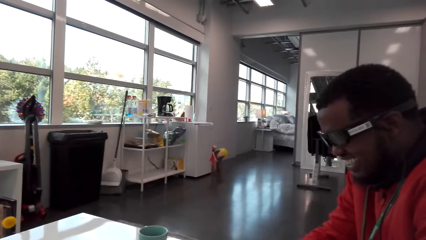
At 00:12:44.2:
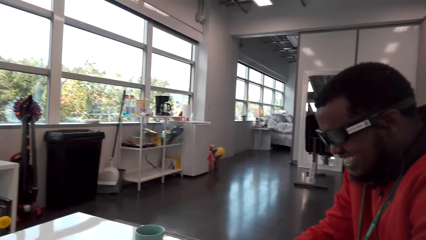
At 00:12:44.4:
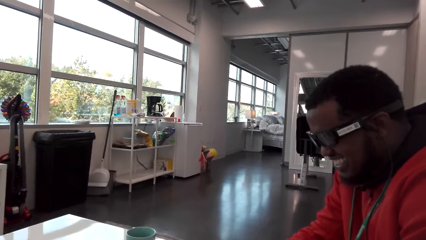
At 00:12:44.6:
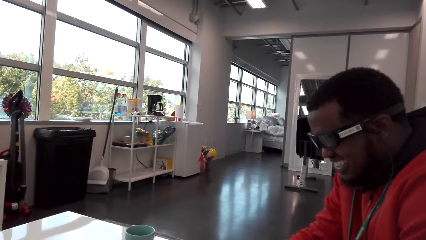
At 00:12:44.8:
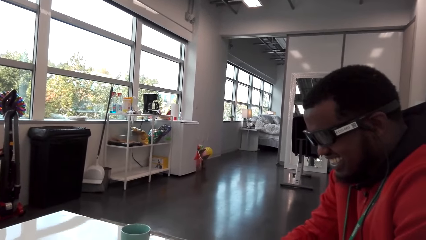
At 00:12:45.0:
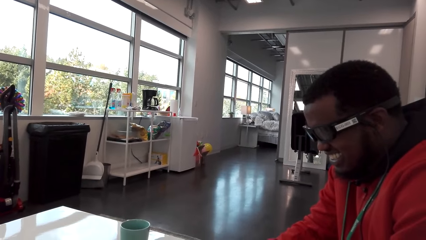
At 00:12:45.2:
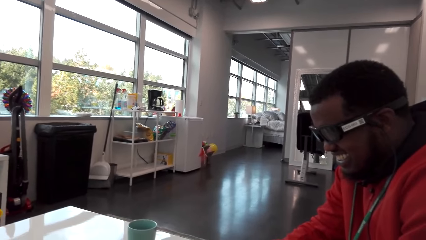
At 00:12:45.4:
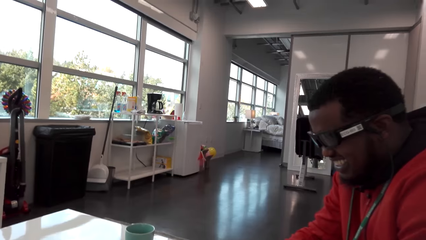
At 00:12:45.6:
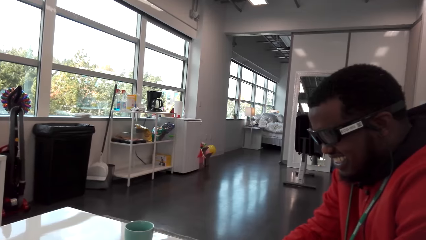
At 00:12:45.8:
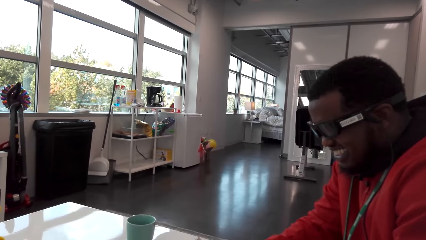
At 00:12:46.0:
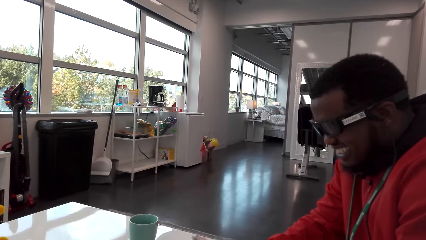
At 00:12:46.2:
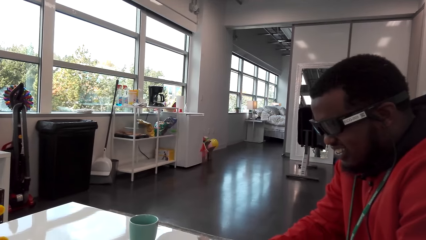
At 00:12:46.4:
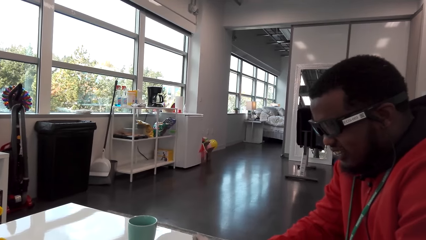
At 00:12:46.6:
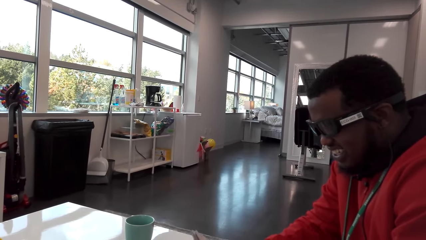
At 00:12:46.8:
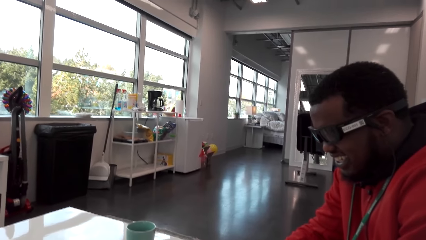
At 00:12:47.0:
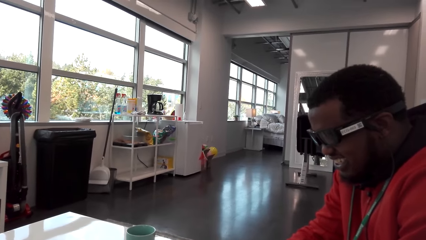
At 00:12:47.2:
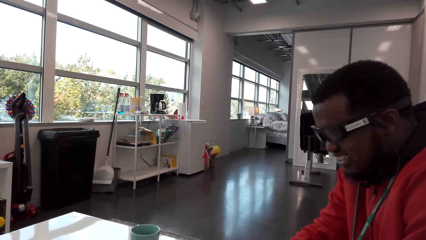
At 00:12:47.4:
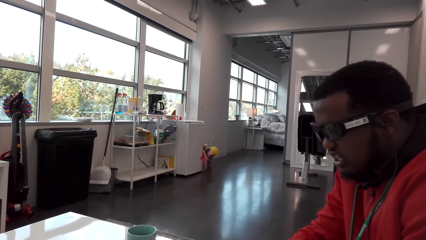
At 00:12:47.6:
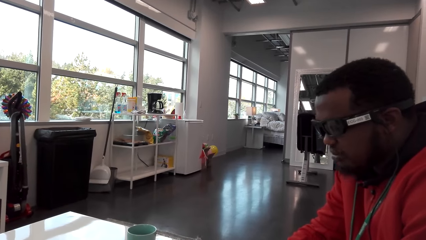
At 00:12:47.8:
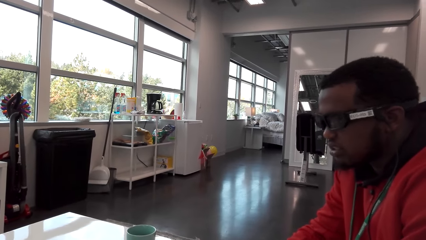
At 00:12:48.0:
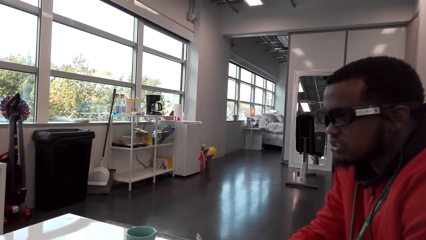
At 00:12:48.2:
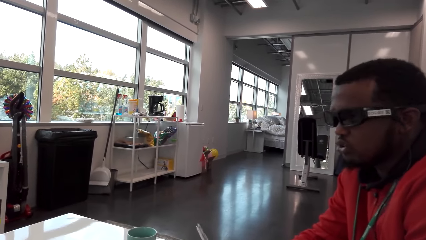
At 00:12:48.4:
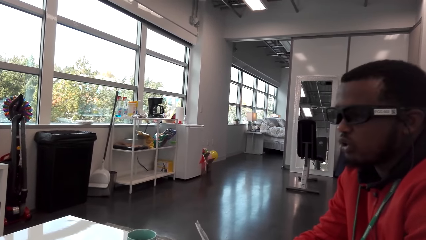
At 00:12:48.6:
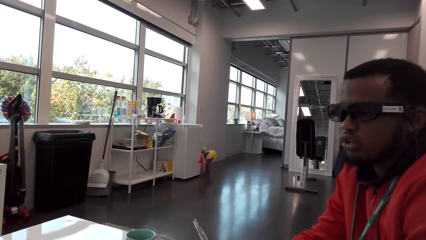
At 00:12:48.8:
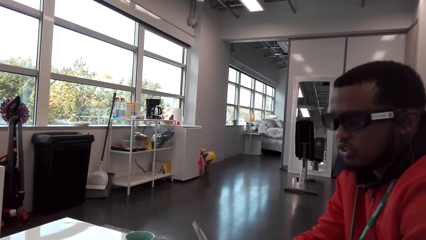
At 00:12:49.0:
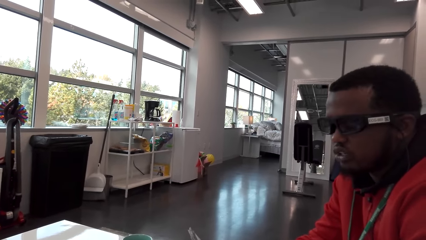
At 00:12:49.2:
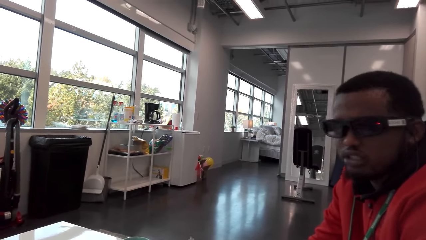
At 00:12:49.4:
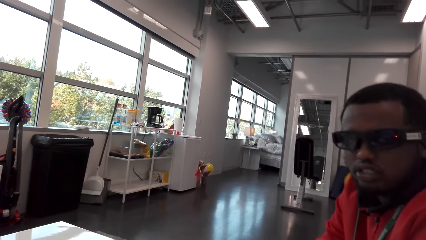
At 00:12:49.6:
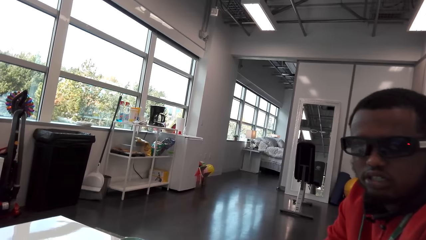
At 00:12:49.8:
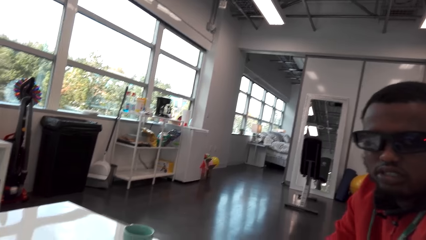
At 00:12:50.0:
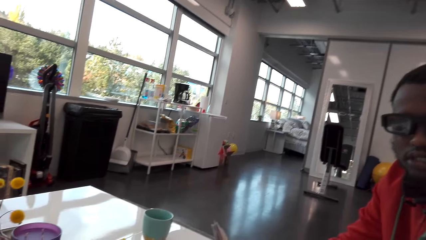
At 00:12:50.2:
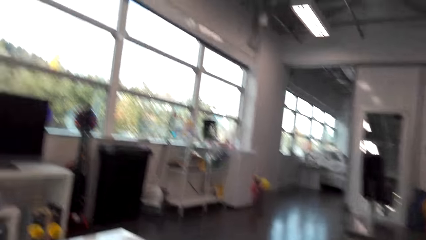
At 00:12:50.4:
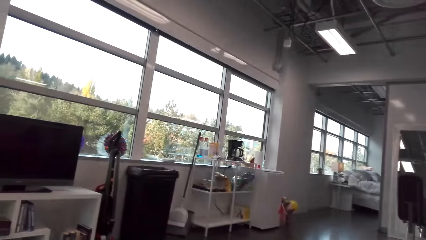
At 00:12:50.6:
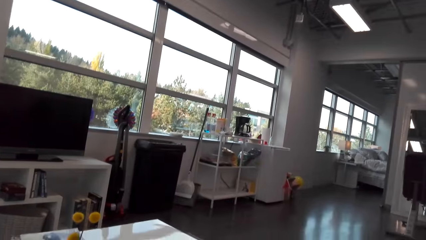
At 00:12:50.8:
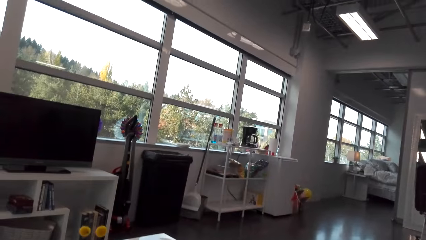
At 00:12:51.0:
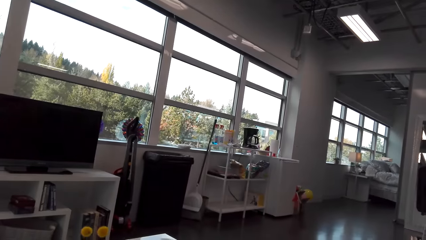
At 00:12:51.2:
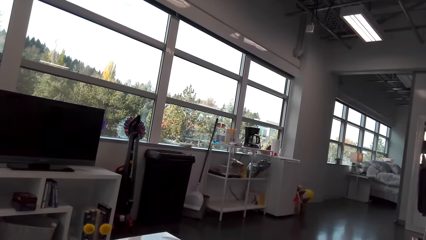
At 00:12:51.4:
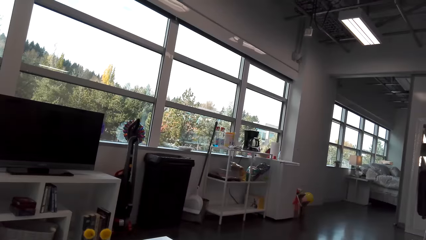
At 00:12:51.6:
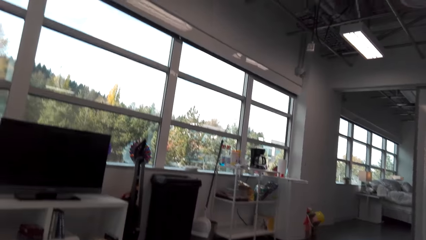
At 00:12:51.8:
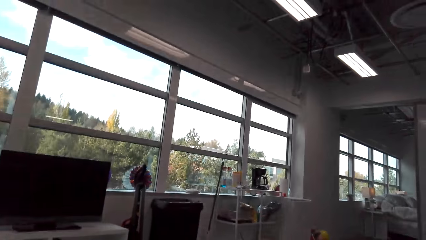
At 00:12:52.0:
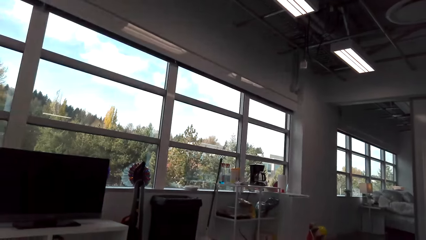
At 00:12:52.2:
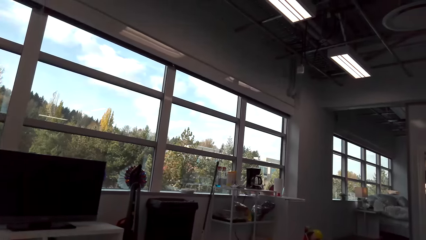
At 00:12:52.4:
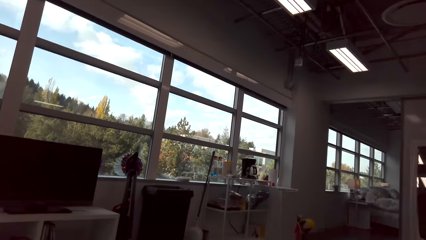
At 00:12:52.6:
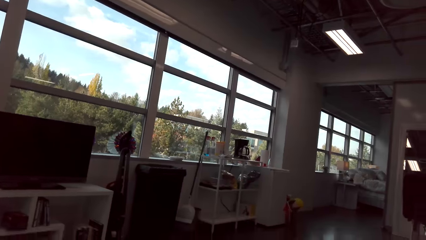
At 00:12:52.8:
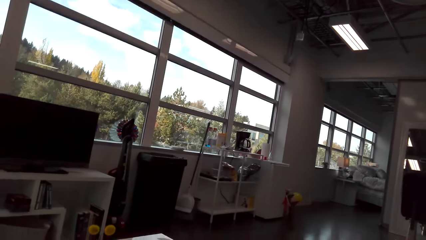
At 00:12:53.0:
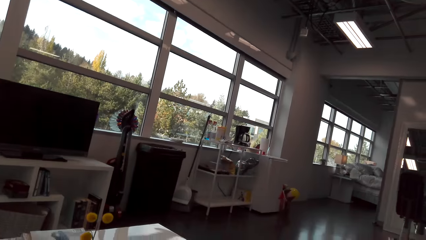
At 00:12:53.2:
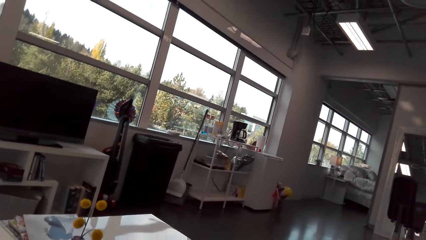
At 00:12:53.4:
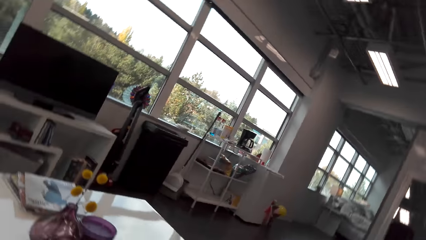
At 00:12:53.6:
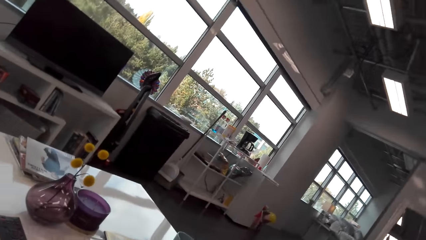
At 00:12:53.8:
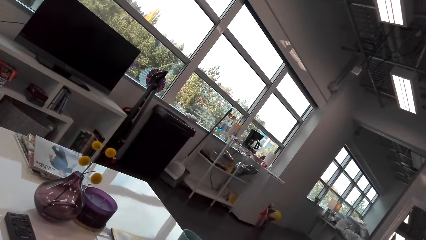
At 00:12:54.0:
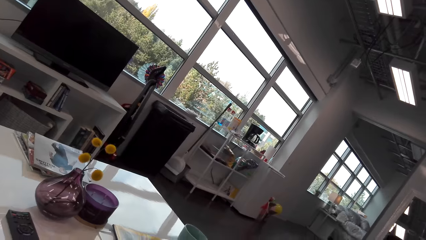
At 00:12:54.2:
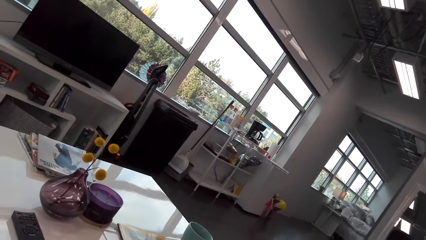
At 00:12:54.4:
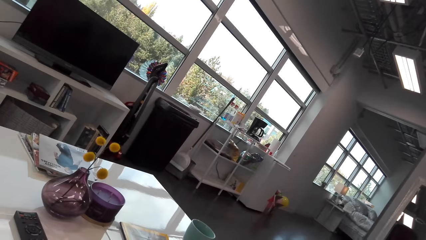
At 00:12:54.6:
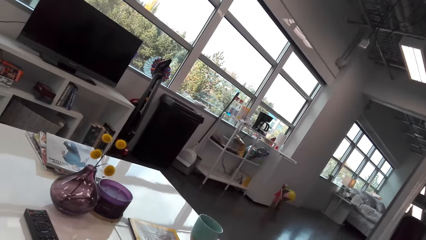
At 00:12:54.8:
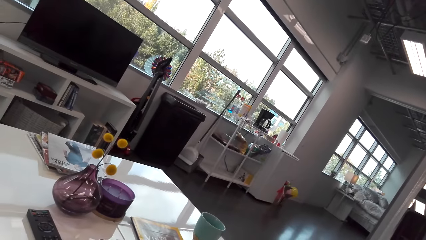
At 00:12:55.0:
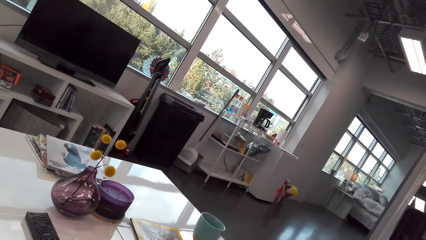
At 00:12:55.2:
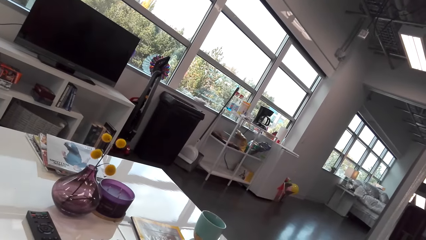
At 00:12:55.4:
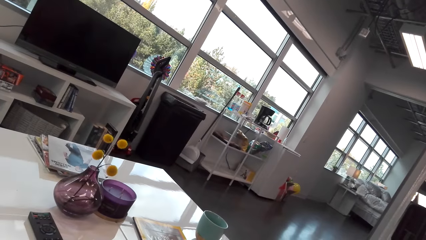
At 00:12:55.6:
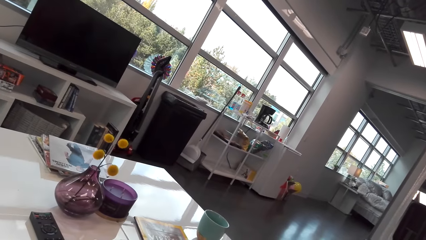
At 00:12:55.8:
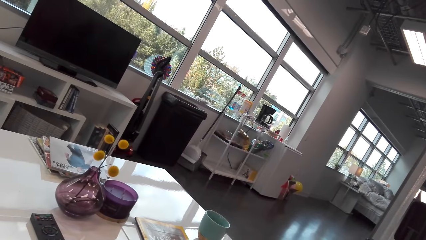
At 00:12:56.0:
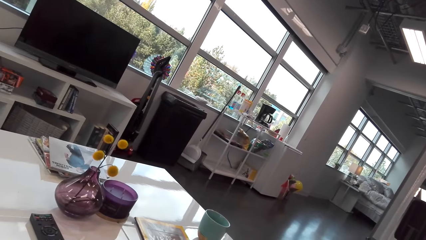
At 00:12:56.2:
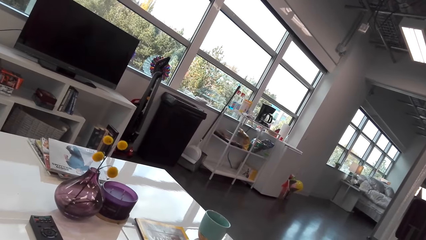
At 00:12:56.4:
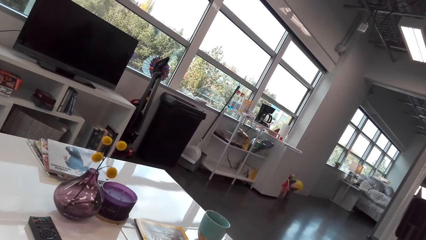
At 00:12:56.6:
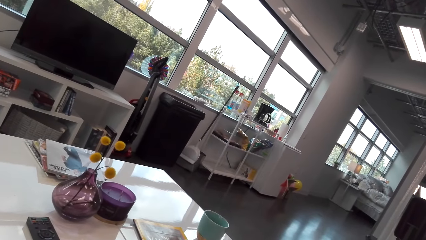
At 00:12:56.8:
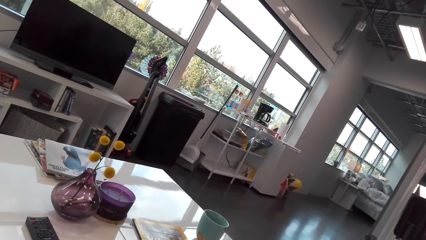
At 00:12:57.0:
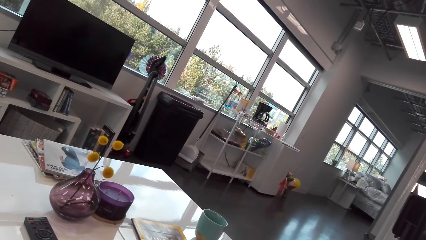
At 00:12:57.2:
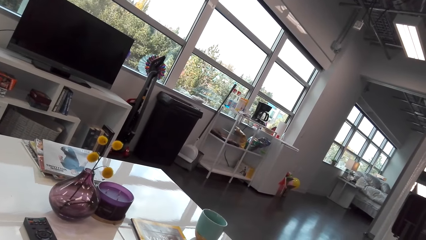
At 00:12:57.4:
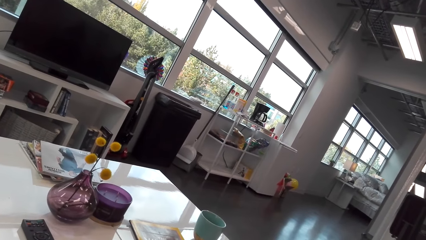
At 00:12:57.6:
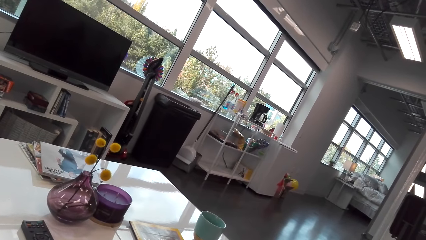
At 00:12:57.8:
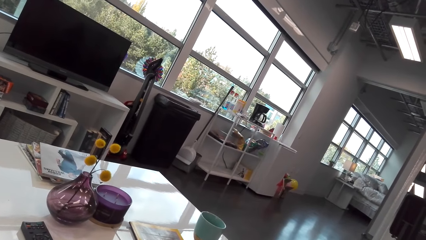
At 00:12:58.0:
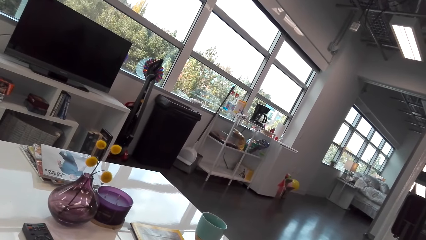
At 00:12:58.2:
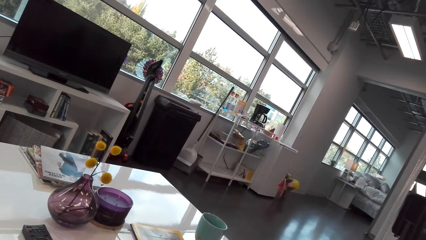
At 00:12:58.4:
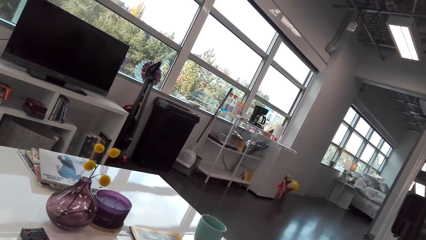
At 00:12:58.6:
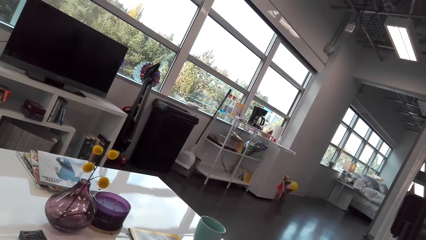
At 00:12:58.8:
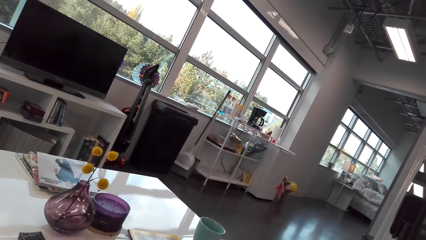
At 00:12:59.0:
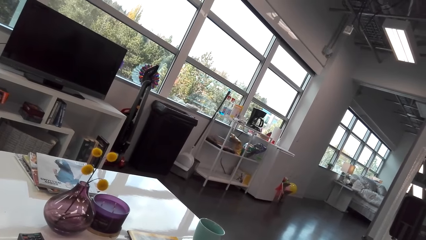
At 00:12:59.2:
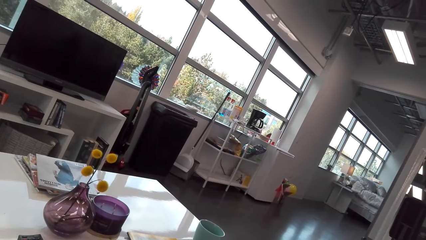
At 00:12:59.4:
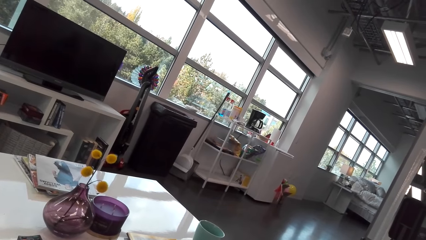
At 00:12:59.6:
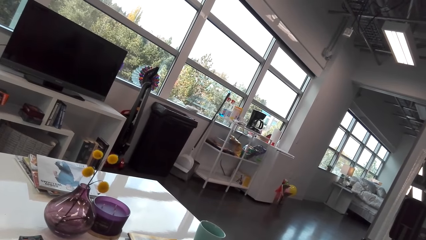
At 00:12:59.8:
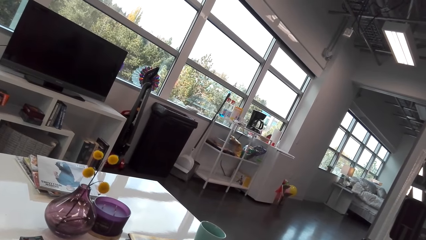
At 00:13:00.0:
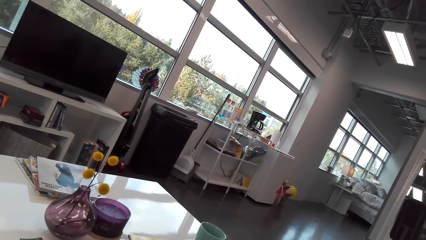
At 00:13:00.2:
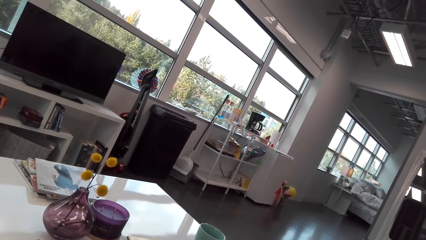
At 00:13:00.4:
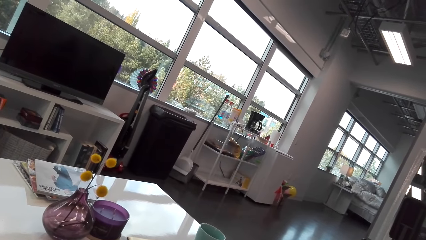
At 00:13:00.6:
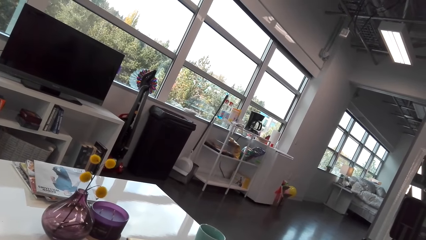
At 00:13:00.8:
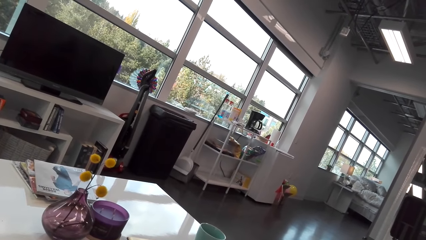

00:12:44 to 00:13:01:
The man talks.
